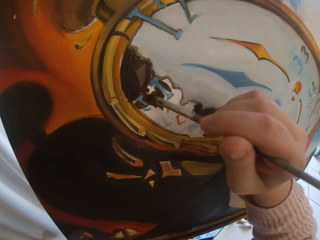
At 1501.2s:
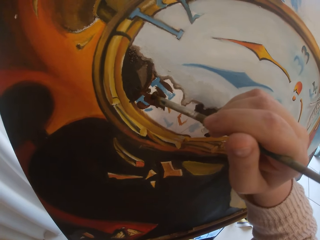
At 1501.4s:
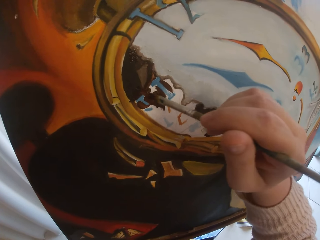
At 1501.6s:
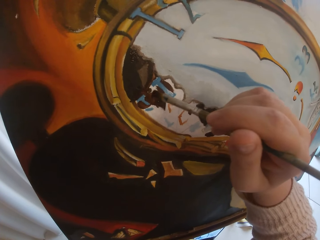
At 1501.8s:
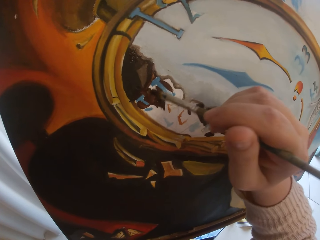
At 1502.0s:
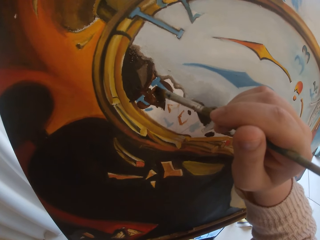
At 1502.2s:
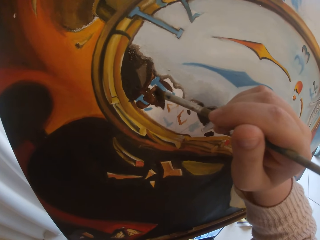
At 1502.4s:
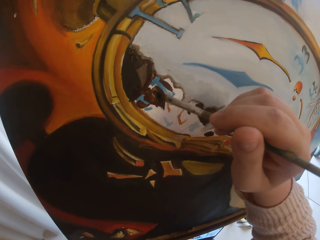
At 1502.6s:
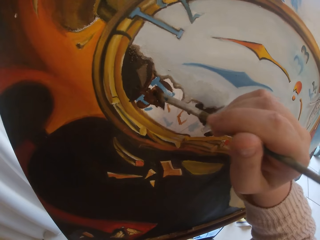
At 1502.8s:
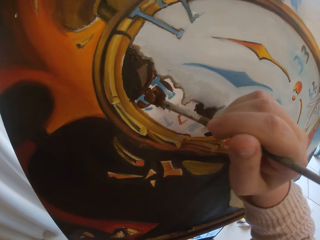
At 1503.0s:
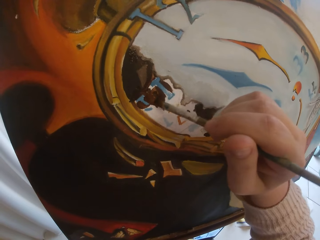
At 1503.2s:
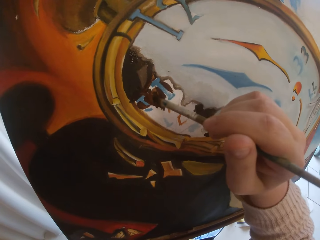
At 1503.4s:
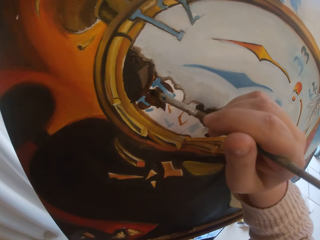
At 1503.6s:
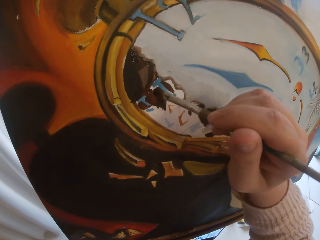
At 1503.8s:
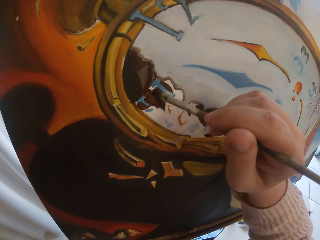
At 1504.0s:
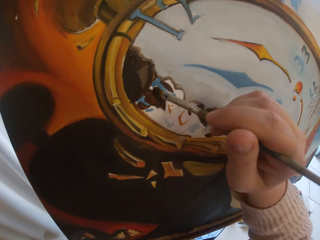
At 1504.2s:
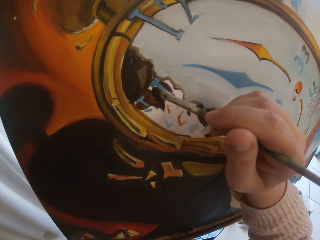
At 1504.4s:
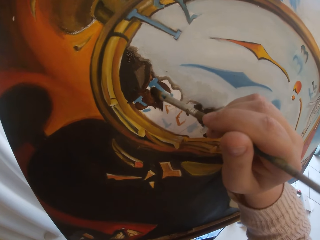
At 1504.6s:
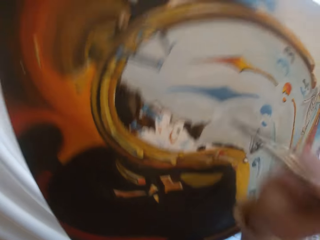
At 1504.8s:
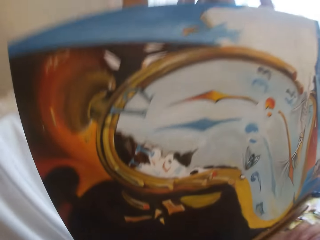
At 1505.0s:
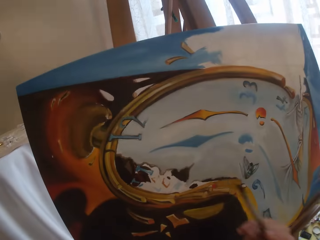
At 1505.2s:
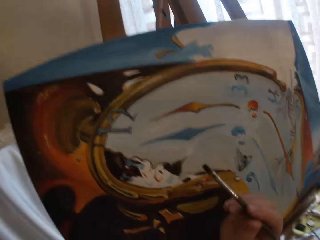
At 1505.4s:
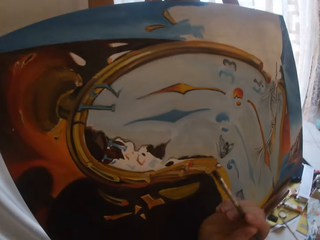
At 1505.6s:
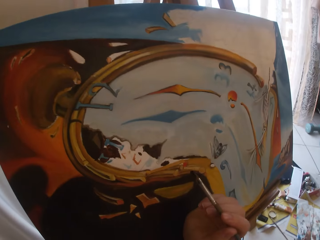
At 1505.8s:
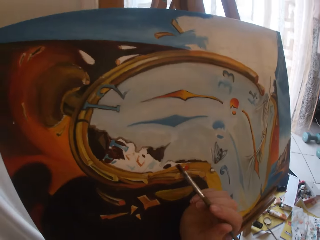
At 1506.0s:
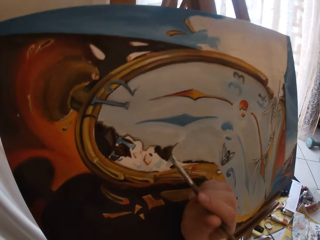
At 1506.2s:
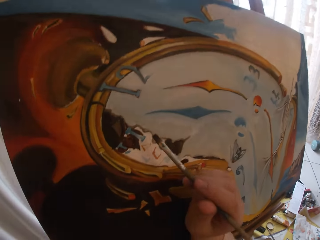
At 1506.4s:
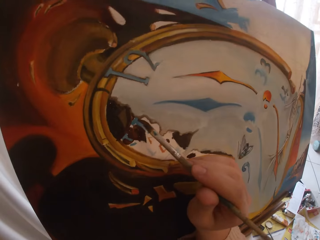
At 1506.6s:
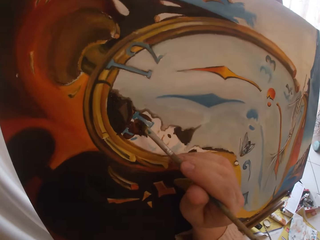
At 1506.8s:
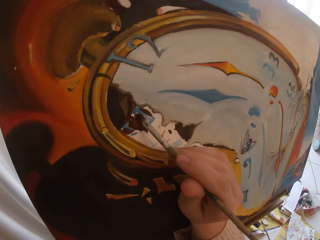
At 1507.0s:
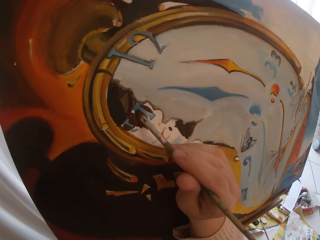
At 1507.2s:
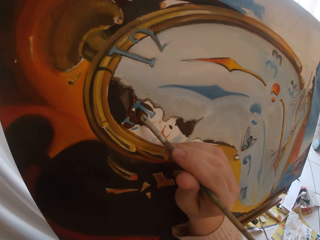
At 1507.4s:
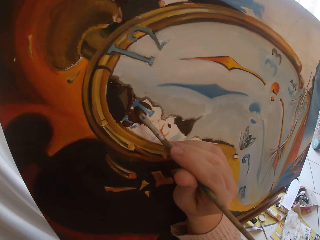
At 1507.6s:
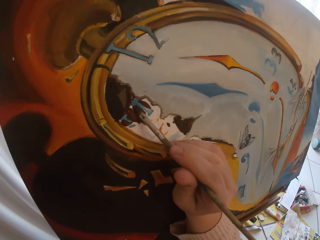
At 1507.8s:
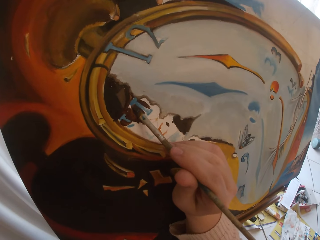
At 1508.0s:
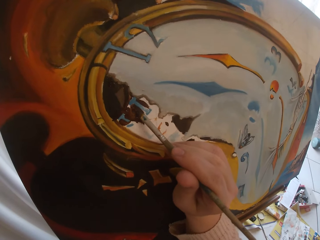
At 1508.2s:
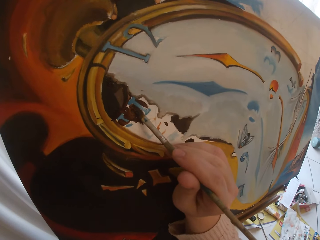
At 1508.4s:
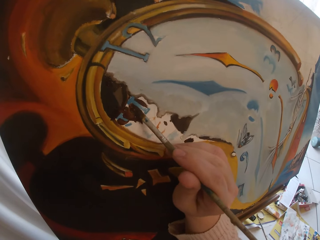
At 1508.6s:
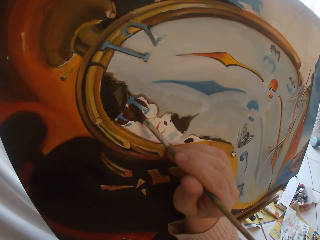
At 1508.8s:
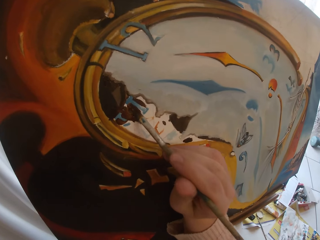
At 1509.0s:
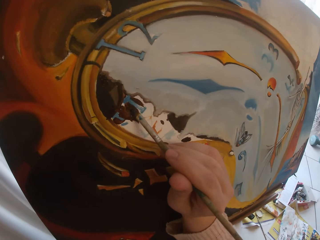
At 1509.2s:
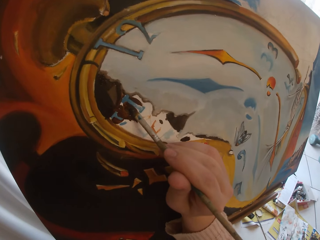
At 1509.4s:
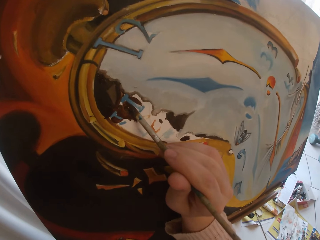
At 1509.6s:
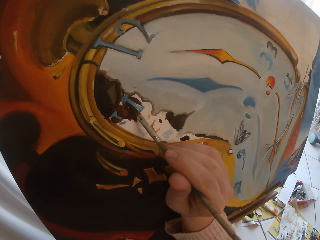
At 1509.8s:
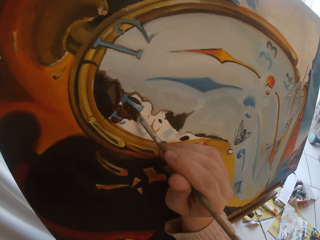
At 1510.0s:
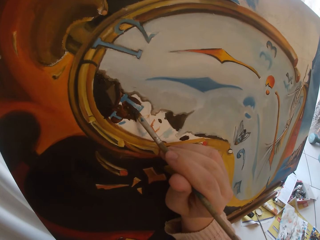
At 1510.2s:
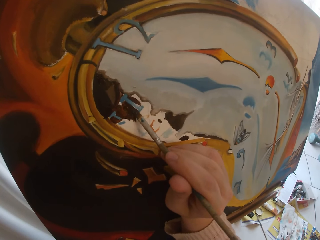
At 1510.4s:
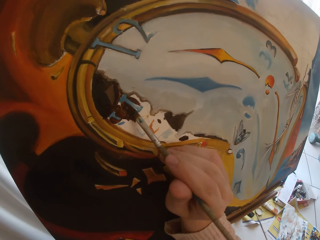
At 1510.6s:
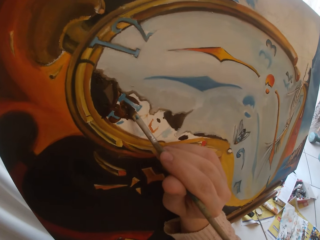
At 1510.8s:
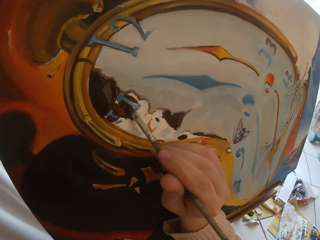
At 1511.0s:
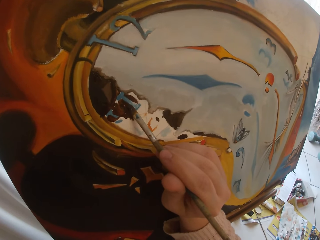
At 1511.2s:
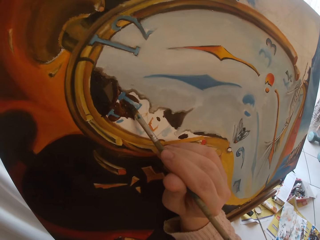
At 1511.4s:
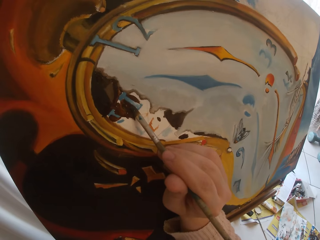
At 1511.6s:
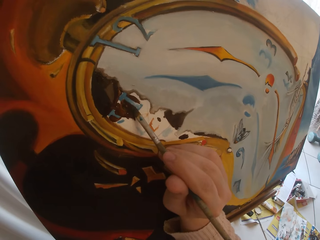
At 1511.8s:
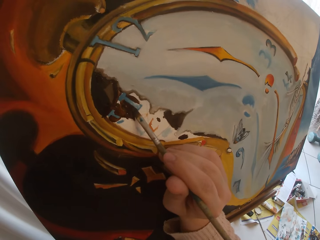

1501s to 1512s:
The camera wearer looks at the painting. They paint with the brush.

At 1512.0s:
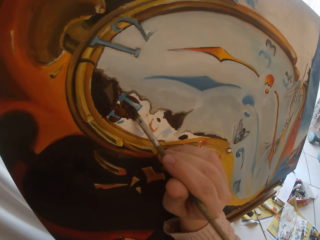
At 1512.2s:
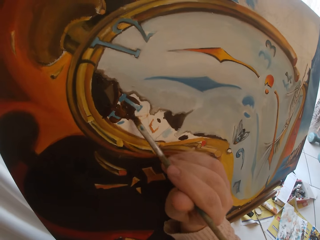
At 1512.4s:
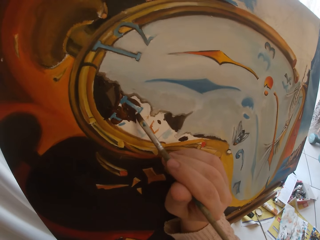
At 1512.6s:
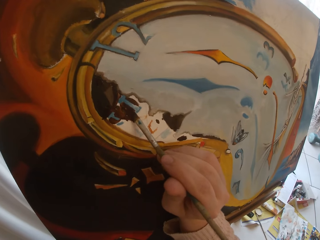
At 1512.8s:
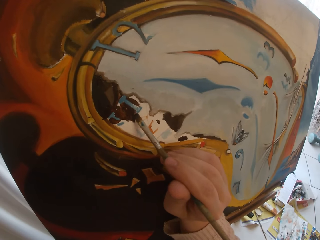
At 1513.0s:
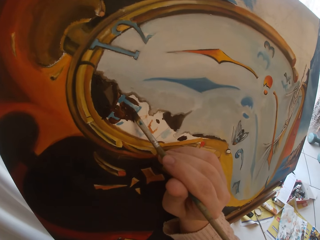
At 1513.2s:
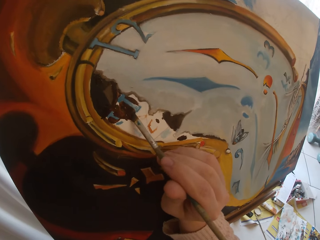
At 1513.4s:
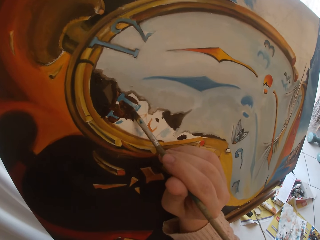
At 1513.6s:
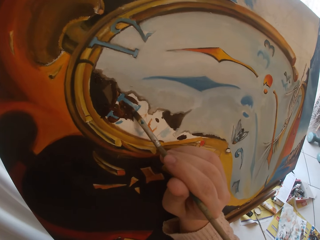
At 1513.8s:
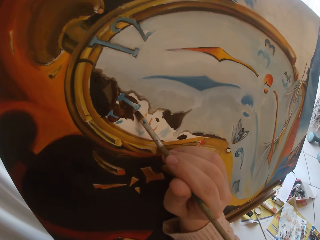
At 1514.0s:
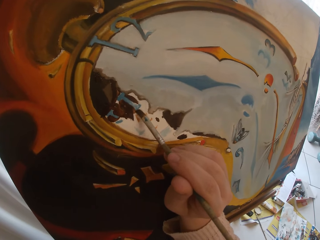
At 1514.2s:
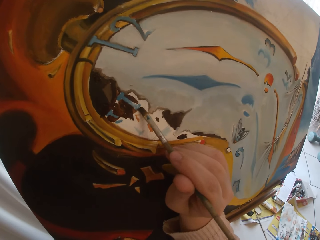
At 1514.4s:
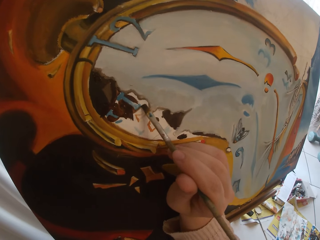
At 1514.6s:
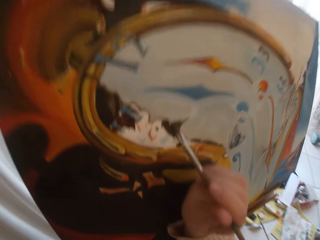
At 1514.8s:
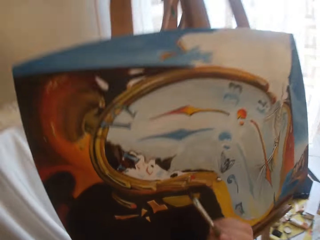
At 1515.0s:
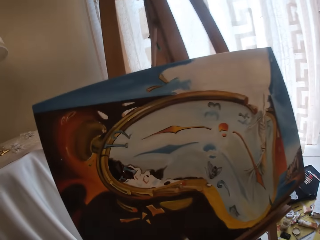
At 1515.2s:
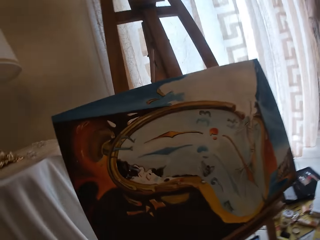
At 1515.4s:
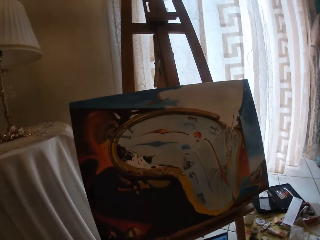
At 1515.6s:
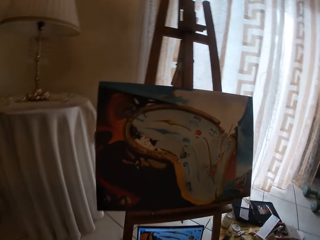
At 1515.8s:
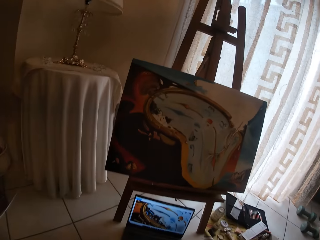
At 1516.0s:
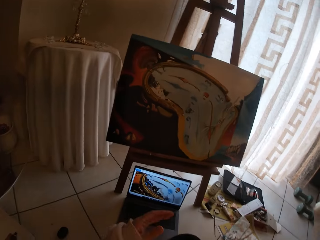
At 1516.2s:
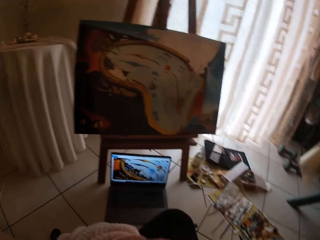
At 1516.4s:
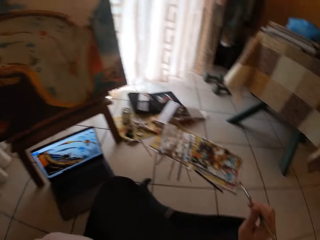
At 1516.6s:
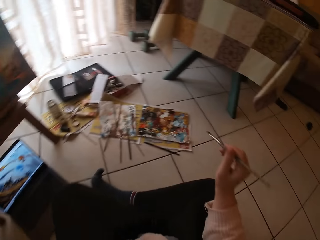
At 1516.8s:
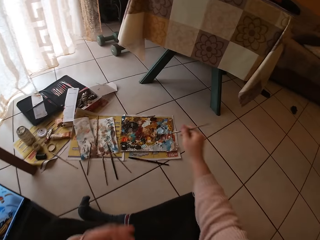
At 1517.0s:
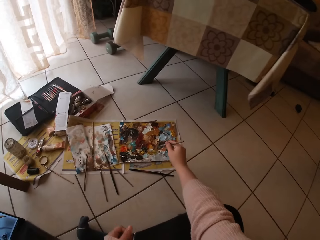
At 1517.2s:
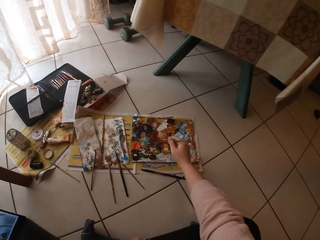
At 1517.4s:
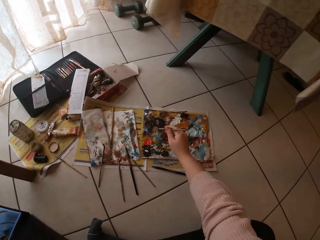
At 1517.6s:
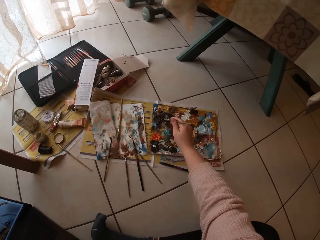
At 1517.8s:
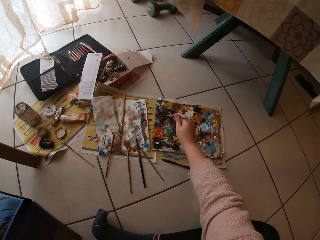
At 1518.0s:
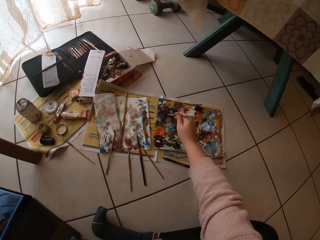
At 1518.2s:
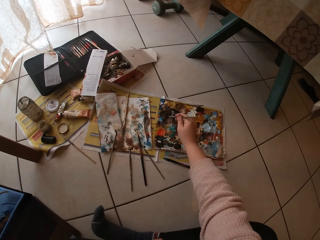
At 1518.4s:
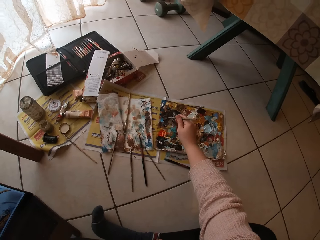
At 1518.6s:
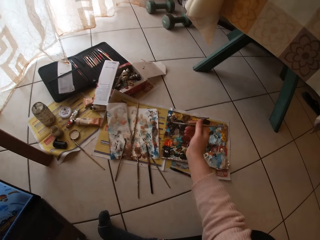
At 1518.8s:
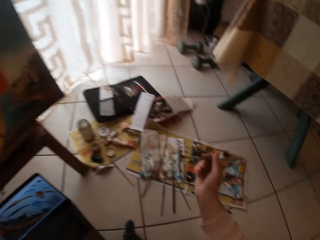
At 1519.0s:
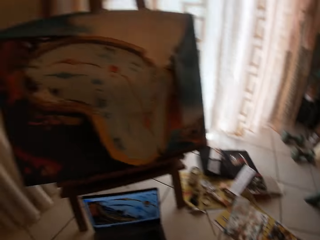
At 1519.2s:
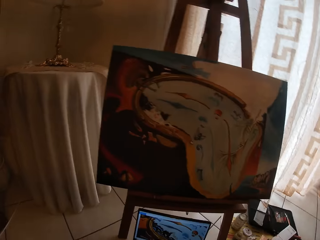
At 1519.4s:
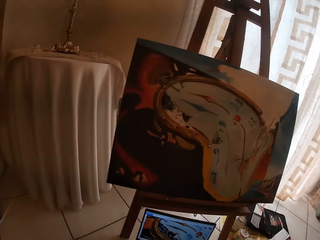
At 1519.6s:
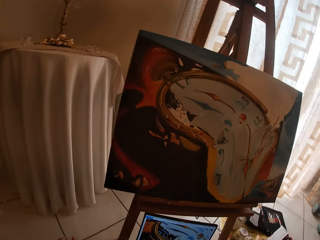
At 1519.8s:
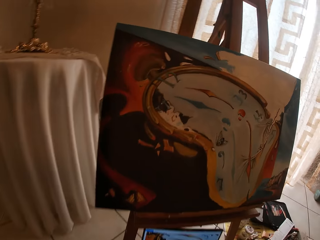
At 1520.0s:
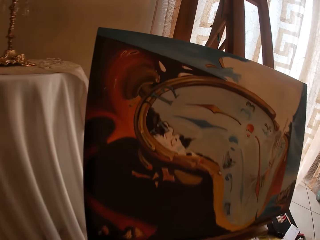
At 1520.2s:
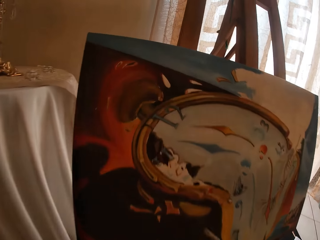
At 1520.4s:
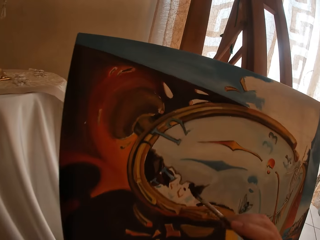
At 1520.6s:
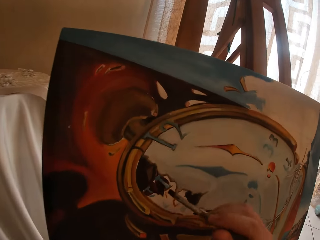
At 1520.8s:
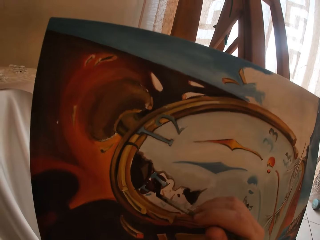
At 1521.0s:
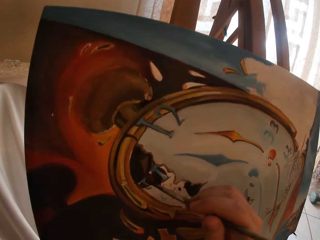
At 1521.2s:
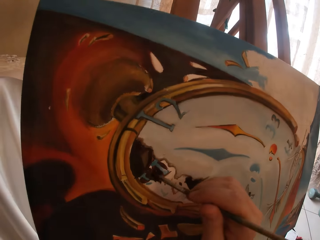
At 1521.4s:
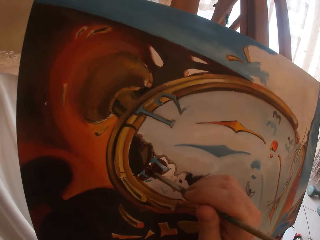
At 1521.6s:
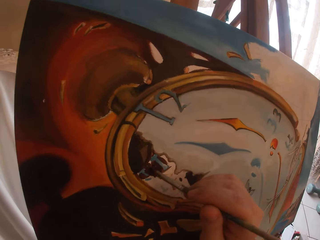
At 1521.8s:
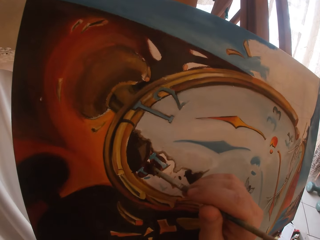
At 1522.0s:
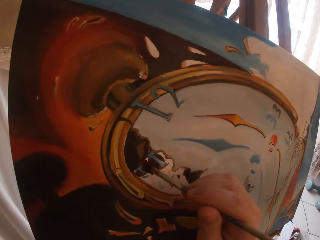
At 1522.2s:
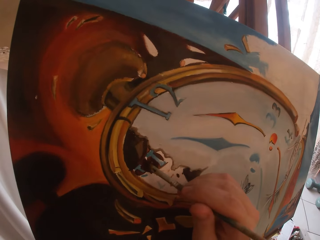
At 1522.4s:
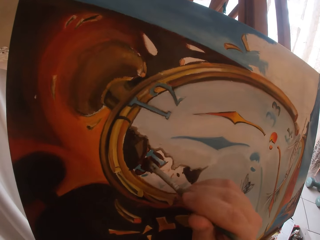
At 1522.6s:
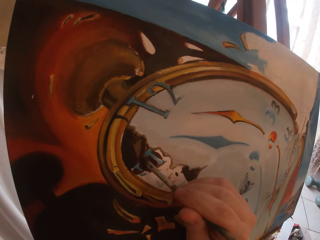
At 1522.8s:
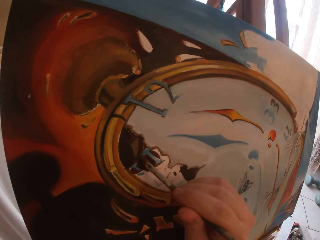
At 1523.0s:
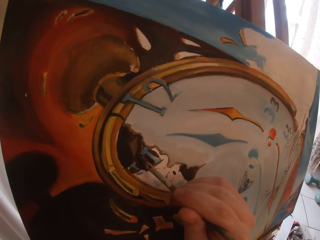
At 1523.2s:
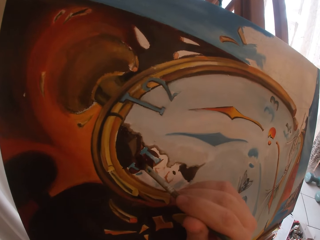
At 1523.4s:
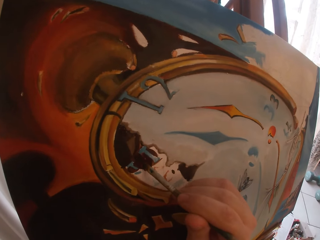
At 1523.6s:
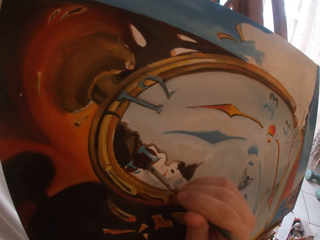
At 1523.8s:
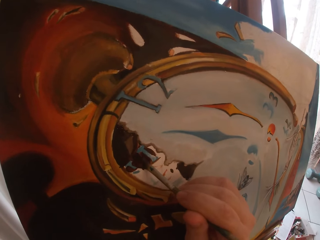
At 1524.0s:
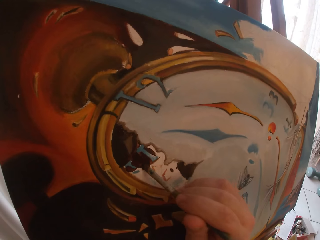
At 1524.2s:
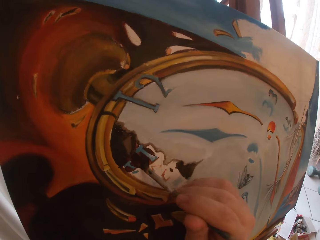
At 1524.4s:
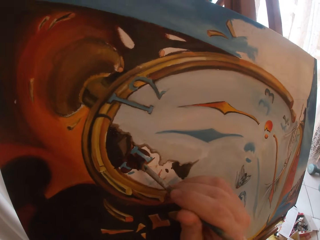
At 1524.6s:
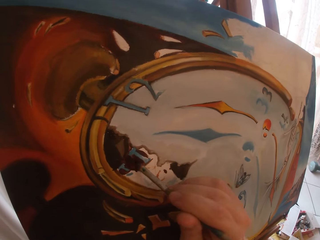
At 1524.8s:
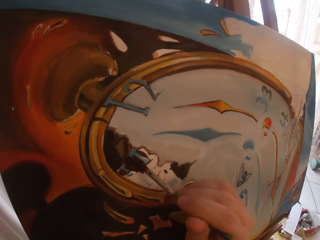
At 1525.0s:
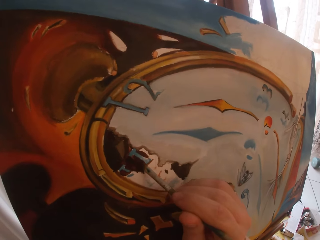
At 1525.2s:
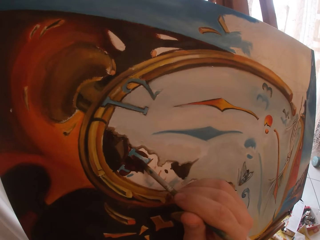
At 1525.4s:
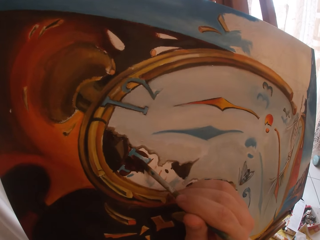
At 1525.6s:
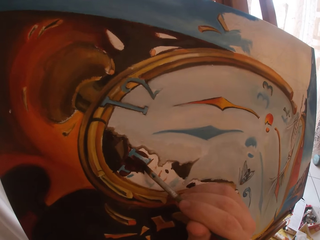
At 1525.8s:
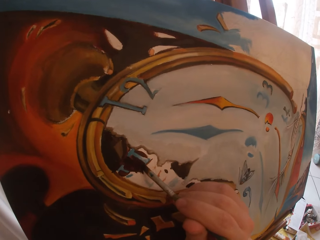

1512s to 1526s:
The camera wearer stops painting. They look at the laptop. They swirl the brush on the colour palette. They dip the brush in the paint. They paint the canvas with the brush.
